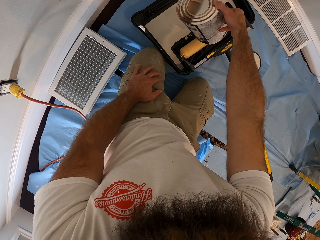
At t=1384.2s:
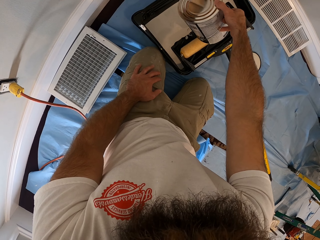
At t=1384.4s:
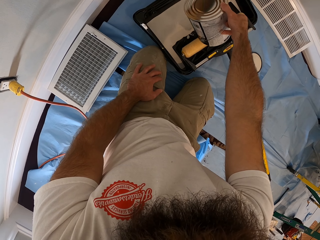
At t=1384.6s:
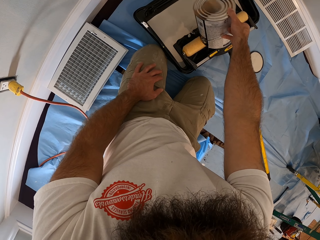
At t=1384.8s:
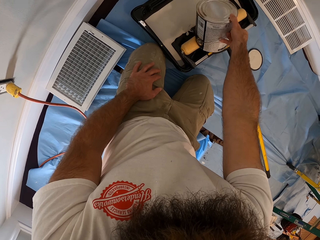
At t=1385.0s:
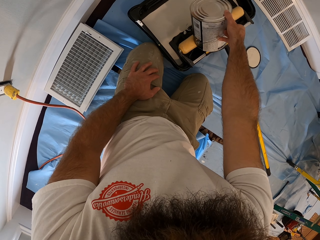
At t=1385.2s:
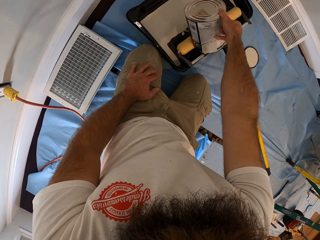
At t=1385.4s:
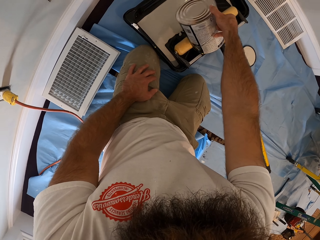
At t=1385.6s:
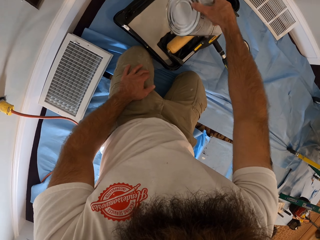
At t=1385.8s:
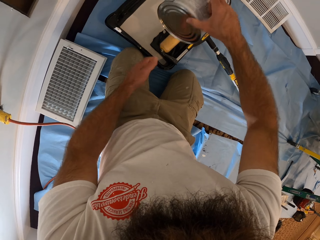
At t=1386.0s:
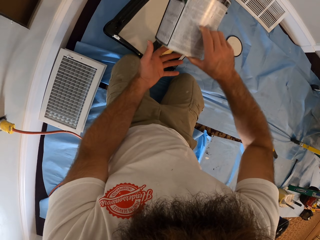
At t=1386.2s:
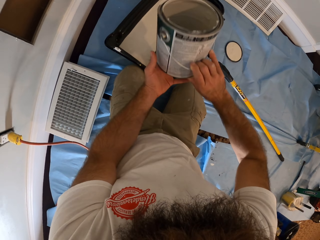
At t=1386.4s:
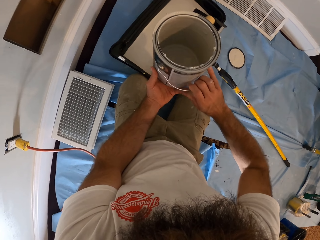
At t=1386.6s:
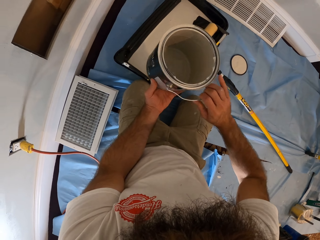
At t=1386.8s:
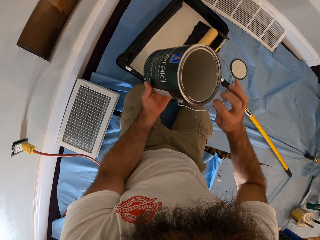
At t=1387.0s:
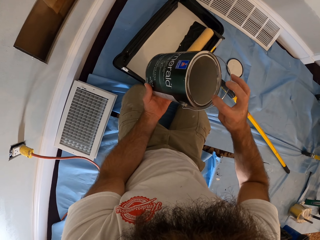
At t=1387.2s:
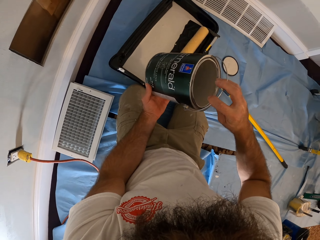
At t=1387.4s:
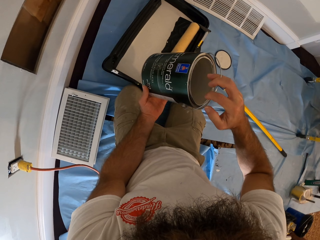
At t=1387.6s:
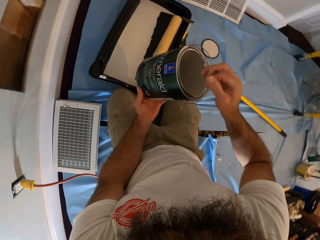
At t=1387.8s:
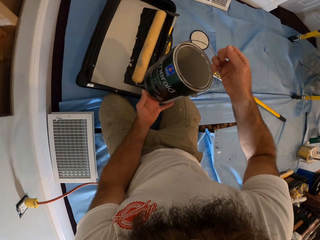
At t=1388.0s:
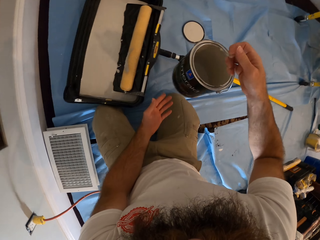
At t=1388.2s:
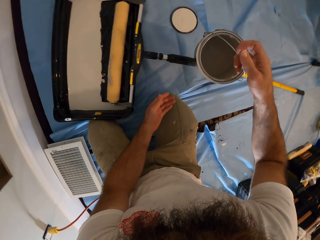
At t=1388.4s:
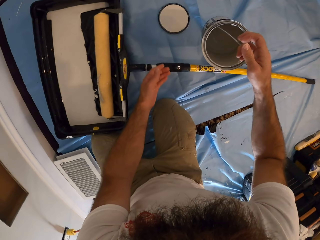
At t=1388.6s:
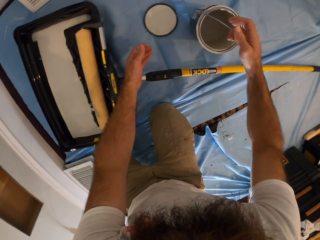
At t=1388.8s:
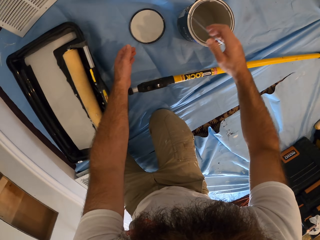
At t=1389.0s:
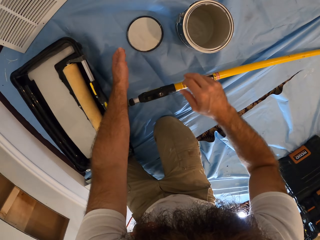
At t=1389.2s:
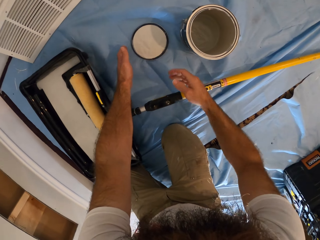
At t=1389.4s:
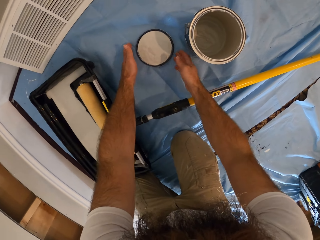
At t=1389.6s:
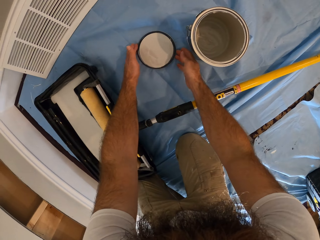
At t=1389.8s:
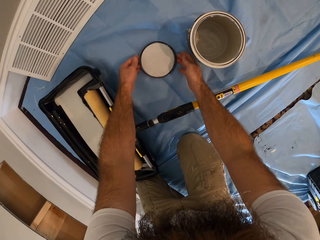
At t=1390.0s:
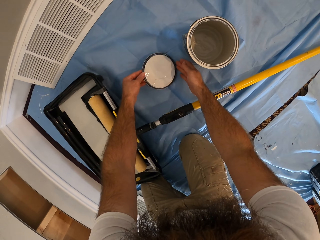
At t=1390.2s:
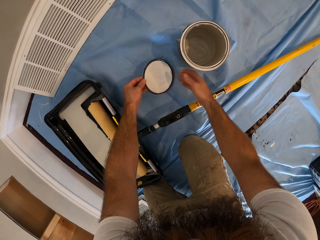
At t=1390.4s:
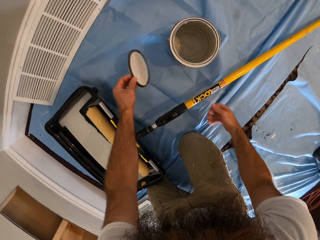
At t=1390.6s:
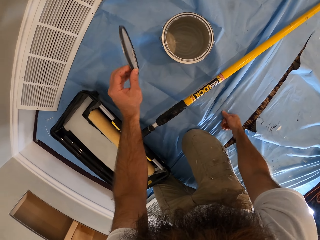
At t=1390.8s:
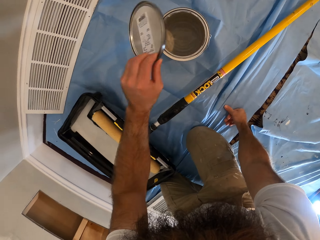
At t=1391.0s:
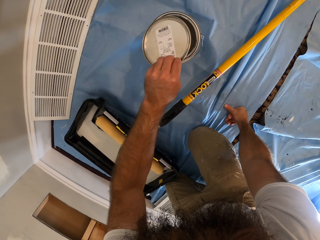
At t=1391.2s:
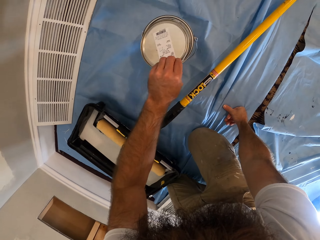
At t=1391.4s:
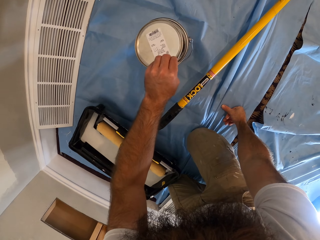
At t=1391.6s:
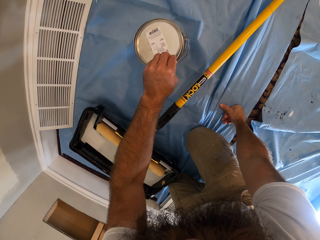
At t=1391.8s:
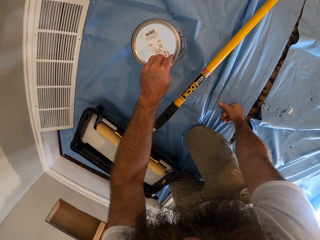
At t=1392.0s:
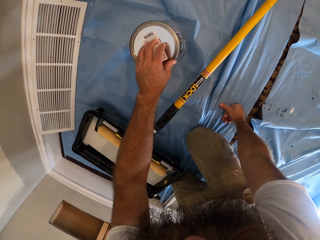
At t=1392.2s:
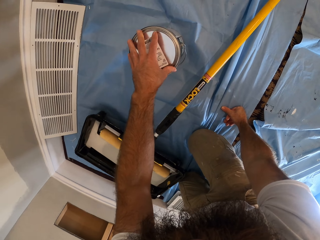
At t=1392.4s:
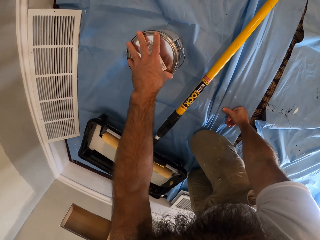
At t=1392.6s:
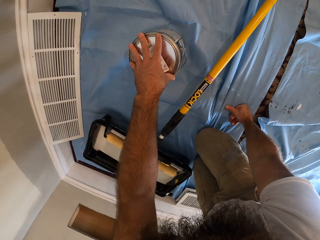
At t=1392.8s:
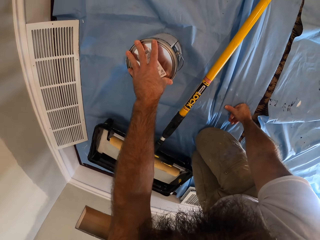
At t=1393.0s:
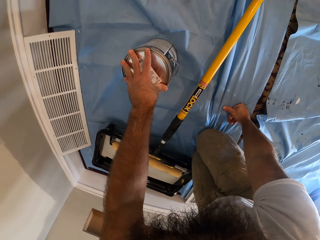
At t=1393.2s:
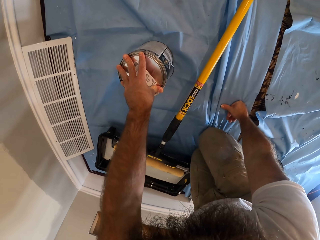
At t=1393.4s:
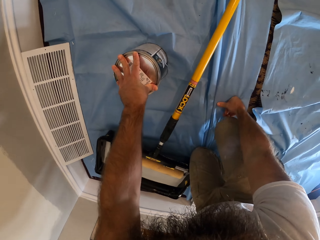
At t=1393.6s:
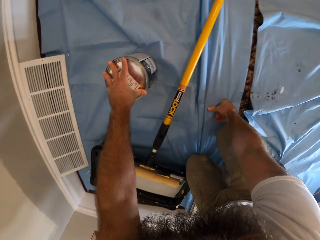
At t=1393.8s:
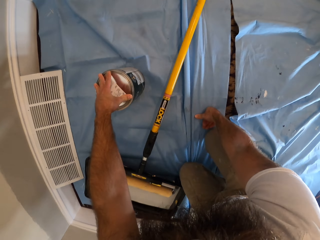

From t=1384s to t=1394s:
The camera wearer holds the paint container with both hands. He drops the paint container on the ground with his right hand. He picks up the lid from the ground with both hands. He places his right hand on the ground. He covers the paint container with the lid in his left hand.

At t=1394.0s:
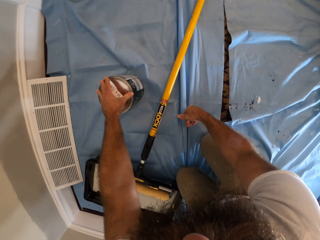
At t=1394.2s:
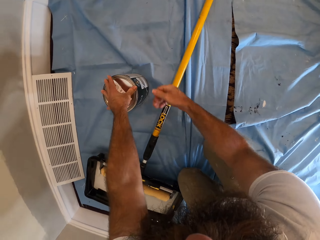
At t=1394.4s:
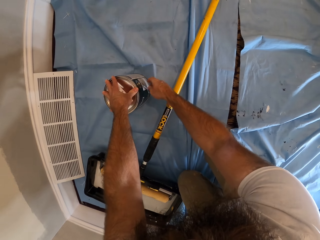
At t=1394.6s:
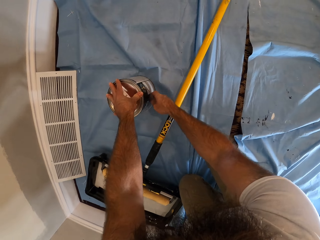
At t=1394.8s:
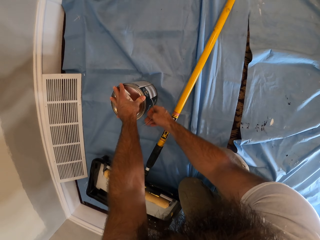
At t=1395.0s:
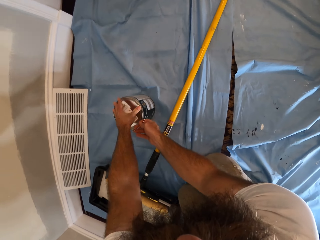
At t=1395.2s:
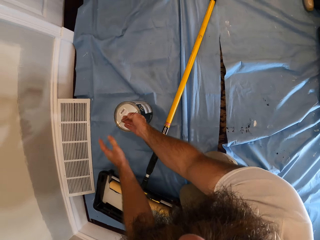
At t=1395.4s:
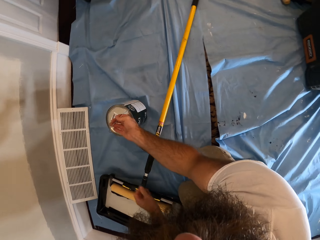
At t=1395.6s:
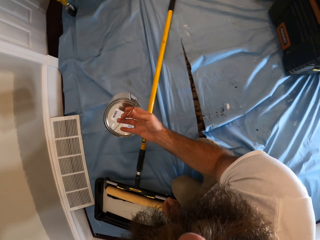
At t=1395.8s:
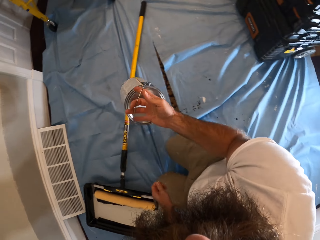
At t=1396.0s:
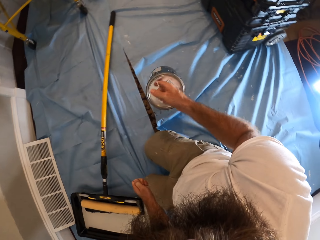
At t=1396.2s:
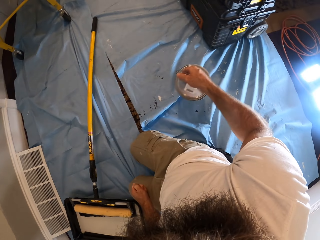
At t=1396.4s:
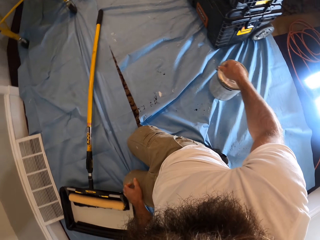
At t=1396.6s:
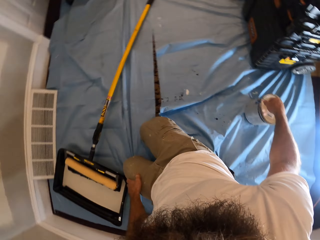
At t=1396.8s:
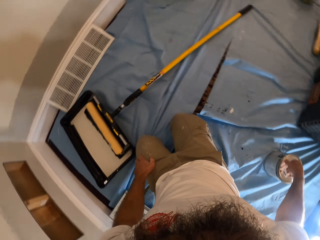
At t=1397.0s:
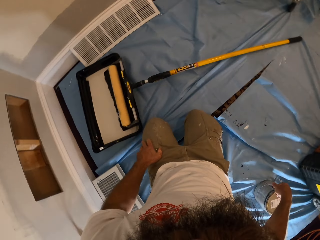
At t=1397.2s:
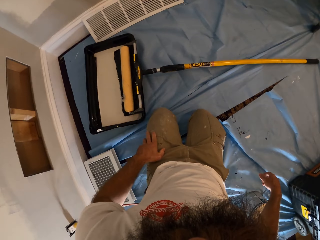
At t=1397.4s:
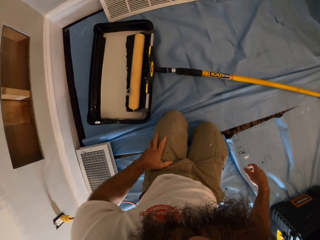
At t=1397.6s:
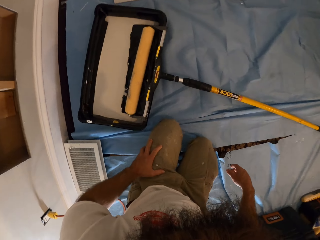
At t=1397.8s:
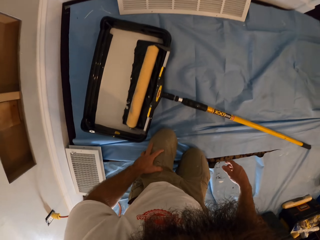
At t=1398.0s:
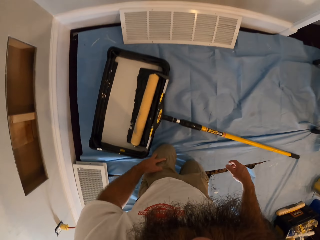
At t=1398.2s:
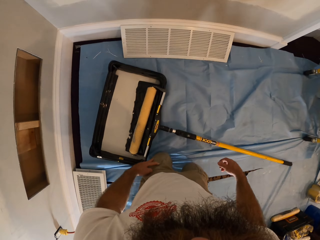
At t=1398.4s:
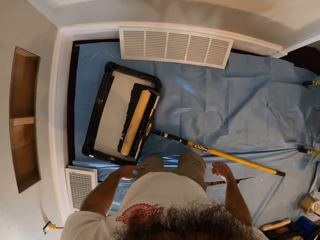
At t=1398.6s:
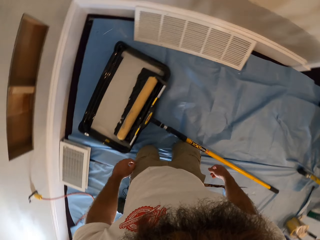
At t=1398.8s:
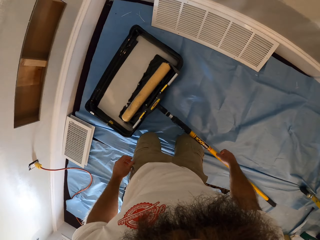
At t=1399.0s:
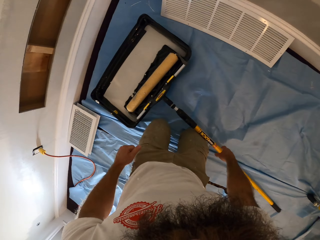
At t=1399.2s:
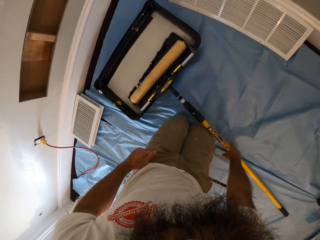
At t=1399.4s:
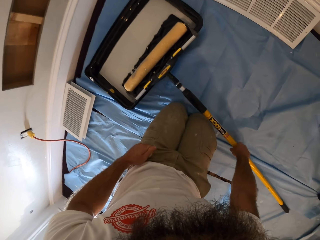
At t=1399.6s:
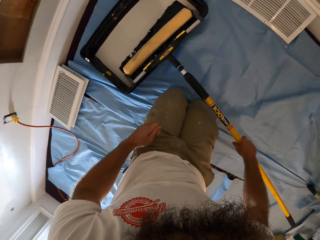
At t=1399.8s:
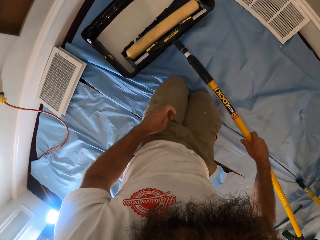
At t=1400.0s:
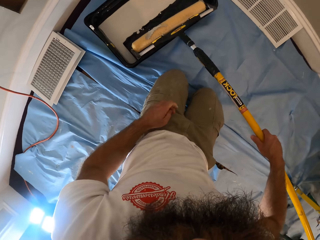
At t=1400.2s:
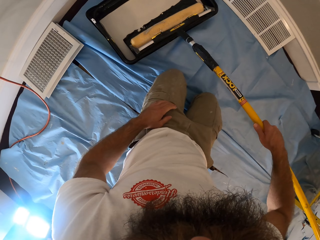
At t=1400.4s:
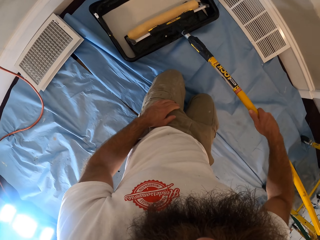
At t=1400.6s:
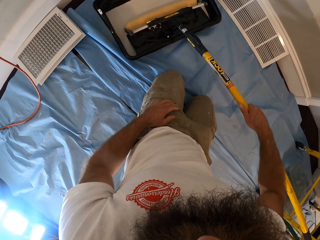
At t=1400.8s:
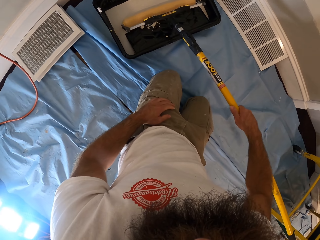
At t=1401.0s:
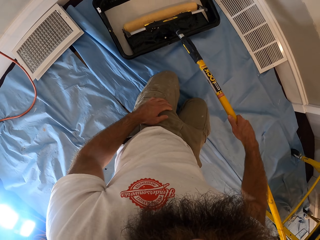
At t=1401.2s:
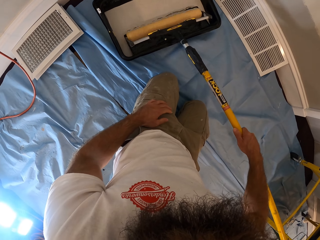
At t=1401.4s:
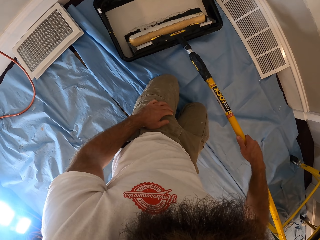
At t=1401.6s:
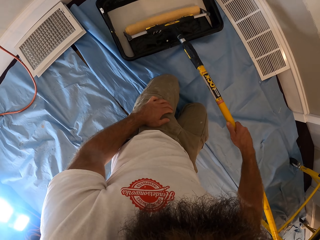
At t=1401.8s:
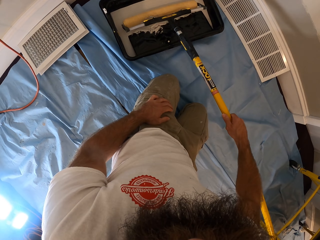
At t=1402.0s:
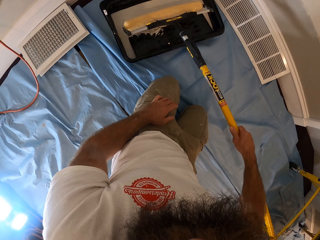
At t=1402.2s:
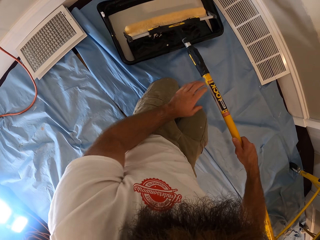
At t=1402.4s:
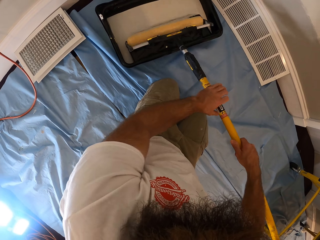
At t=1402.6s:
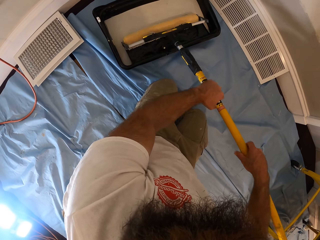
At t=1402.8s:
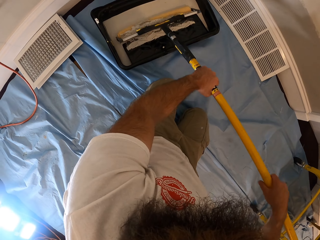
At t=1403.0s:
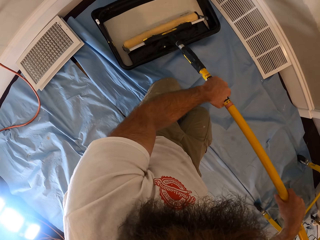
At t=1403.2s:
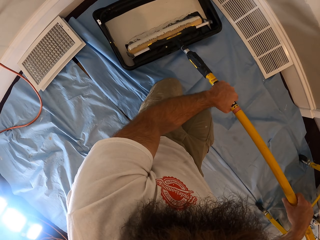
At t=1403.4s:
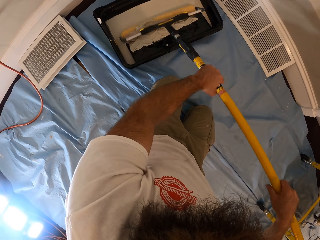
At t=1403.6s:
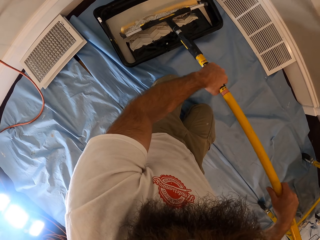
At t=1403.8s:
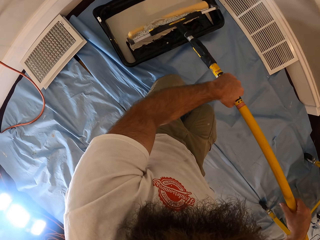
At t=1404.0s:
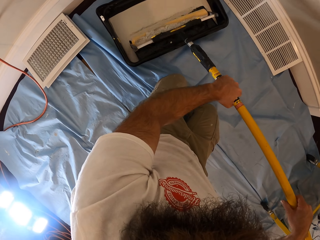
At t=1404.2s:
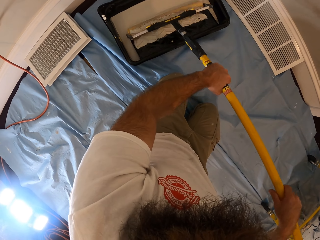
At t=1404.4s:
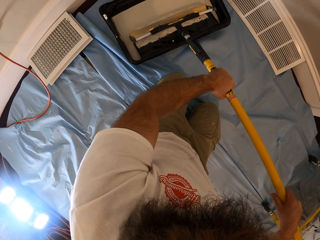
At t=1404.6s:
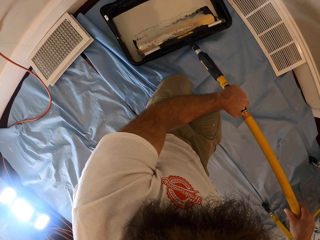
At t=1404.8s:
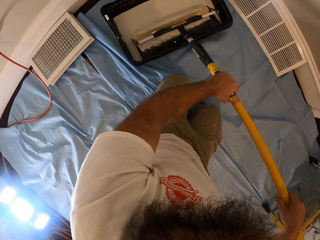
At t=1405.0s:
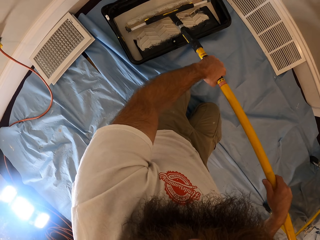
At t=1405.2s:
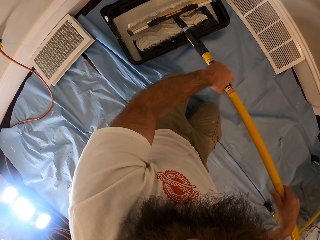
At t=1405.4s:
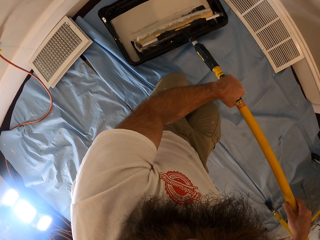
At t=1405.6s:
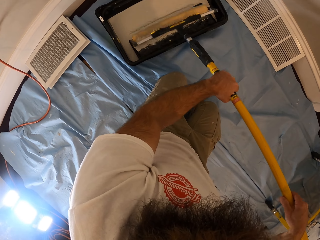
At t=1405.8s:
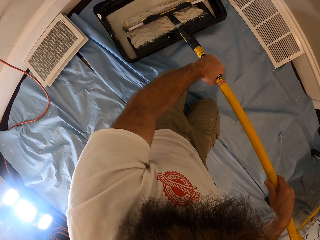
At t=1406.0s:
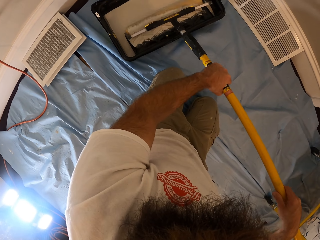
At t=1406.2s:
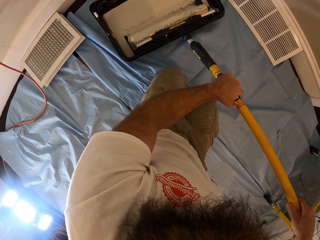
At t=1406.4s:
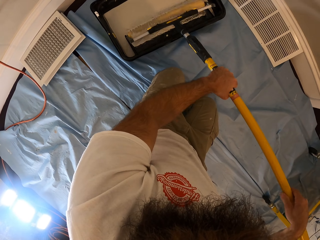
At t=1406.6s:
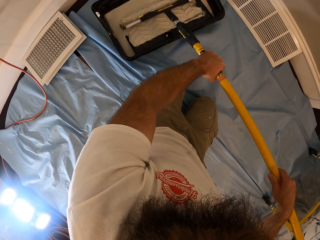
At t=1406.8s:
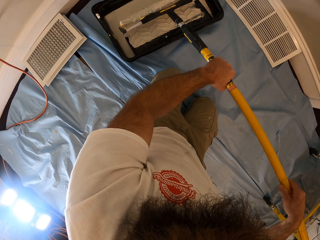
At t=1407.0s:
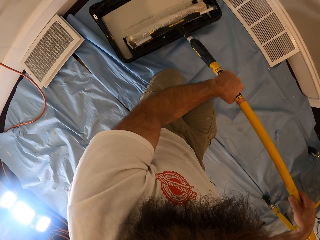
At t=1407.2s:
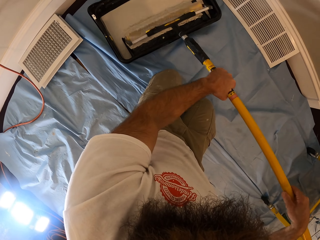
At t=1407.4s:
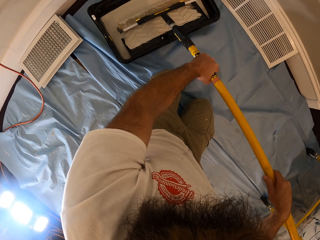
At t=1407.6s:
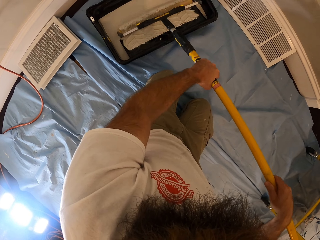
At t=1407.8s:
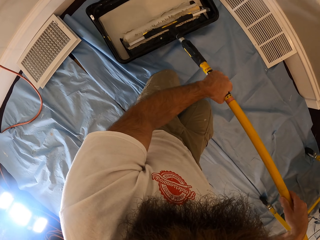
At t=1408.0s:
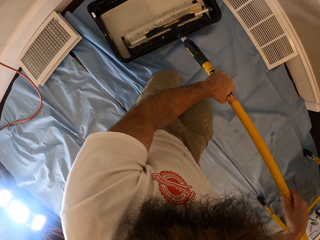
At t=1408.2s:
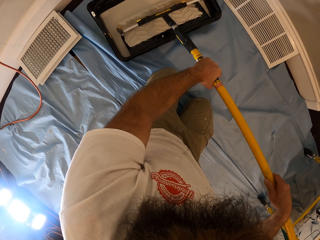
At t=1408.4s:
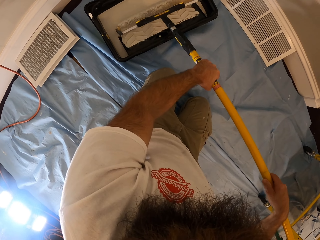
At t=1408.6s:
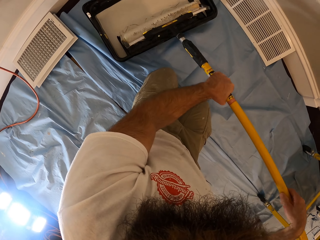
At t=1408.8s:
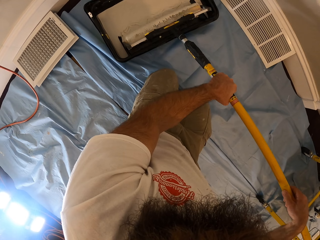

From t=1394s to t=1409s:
The camera wearer picks up the paint container with his right hand. He drops the paint container on the paint basin with his right hand. He picks up a paint roller from the paint basin with his right hand. He rolls the roller in the paint bowl with his right hand. He dips the paint roller in the paint container. He rolls the roller in the paint bowl with both hands.
